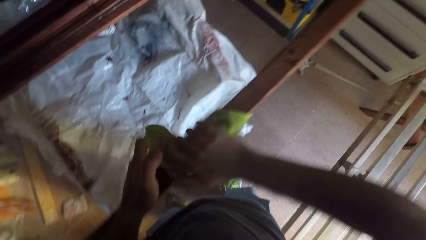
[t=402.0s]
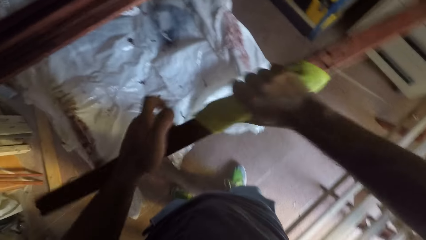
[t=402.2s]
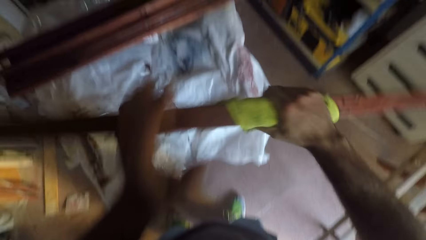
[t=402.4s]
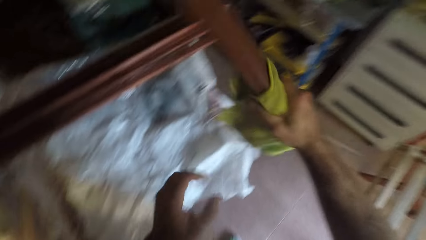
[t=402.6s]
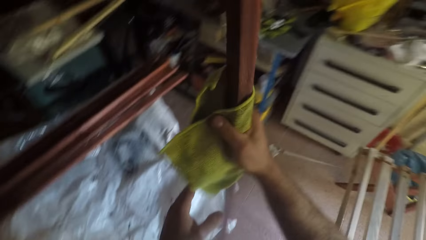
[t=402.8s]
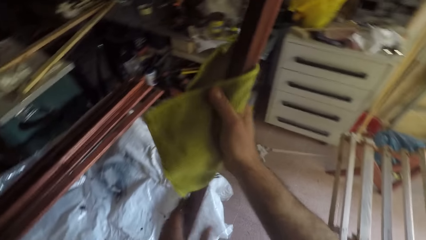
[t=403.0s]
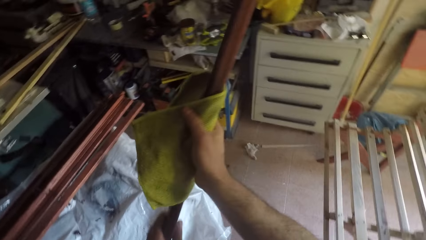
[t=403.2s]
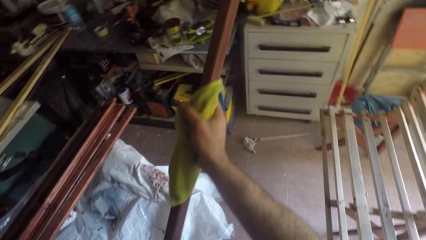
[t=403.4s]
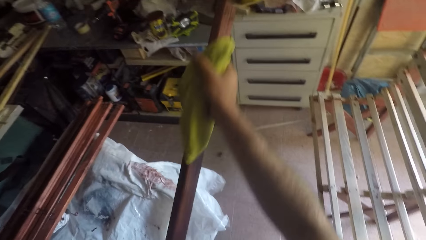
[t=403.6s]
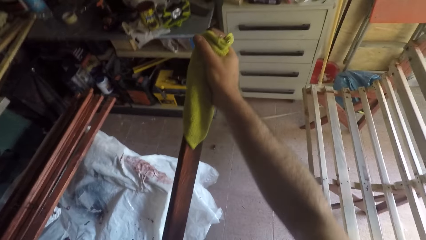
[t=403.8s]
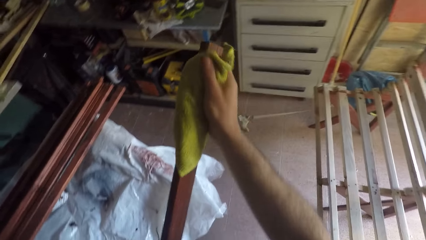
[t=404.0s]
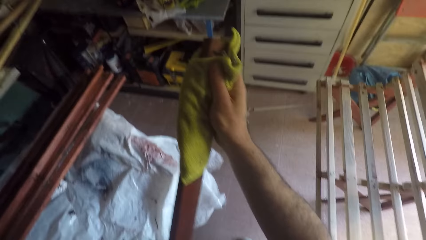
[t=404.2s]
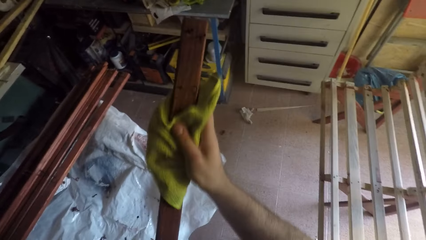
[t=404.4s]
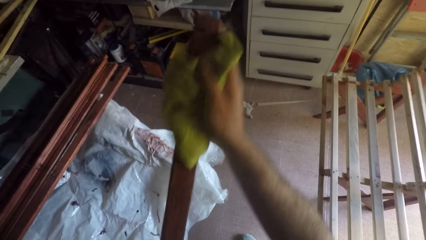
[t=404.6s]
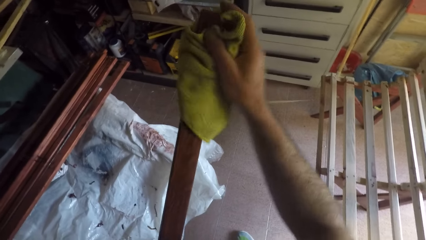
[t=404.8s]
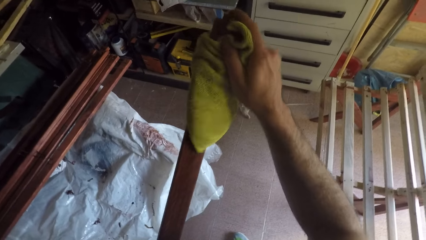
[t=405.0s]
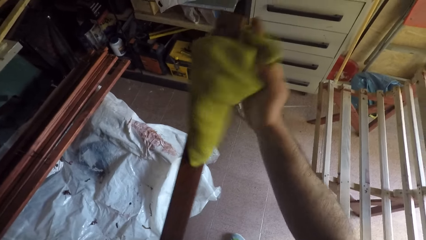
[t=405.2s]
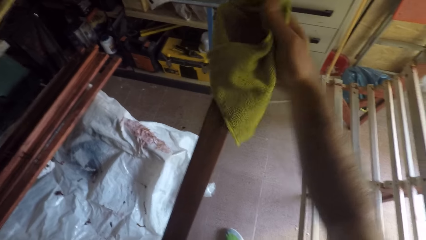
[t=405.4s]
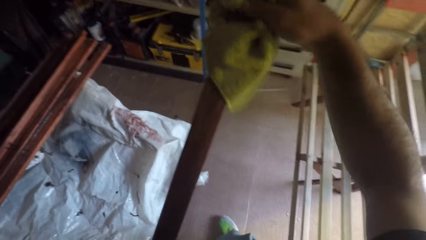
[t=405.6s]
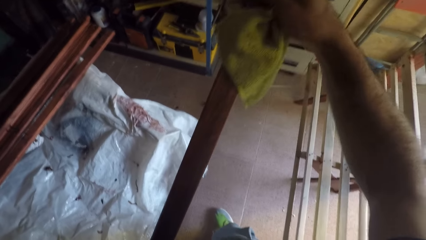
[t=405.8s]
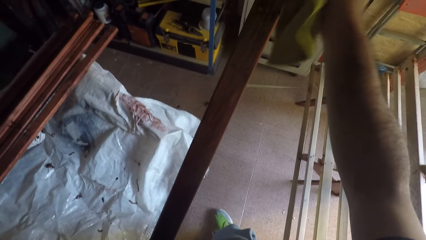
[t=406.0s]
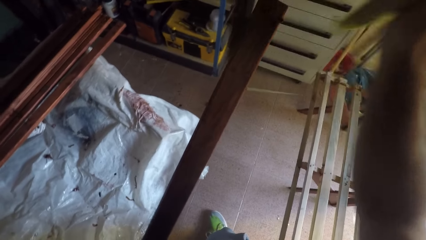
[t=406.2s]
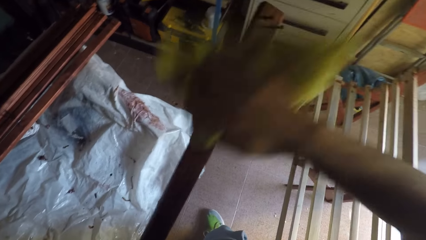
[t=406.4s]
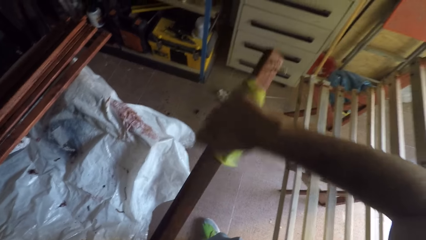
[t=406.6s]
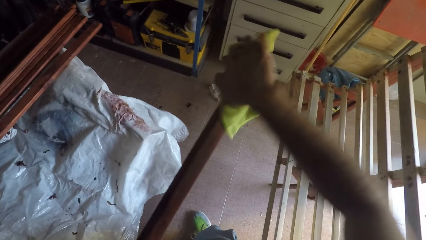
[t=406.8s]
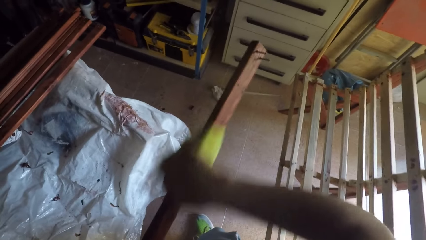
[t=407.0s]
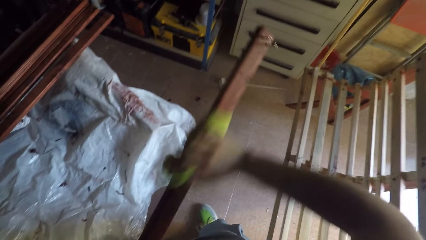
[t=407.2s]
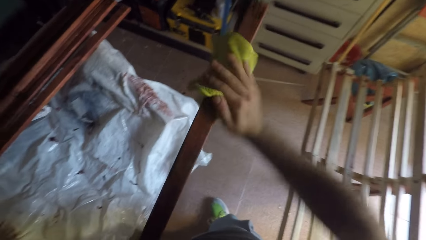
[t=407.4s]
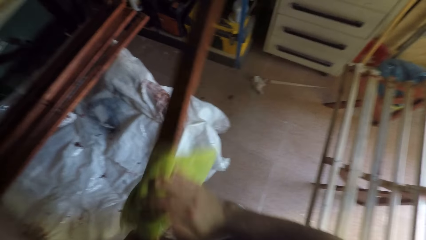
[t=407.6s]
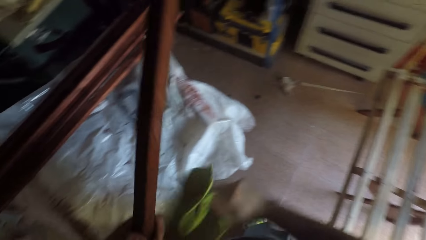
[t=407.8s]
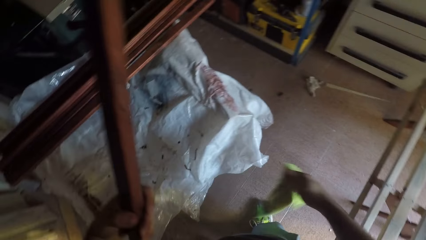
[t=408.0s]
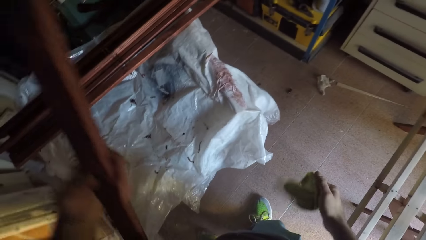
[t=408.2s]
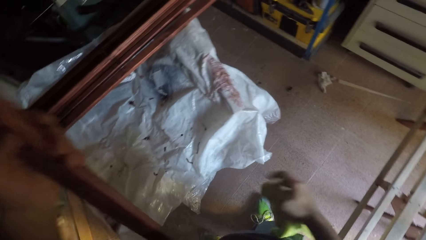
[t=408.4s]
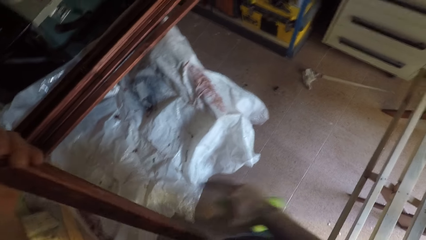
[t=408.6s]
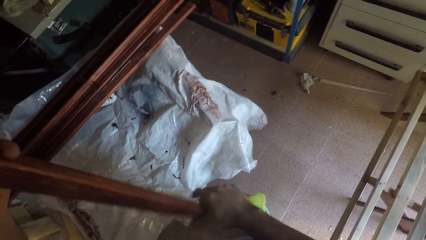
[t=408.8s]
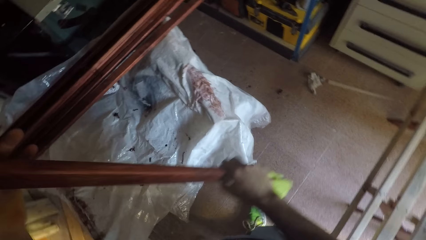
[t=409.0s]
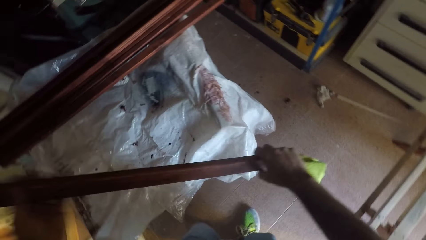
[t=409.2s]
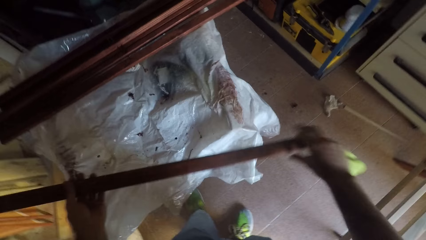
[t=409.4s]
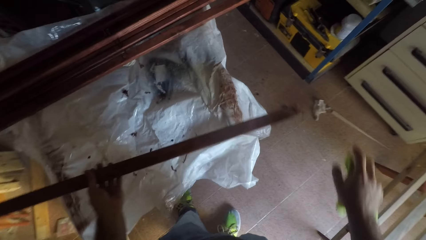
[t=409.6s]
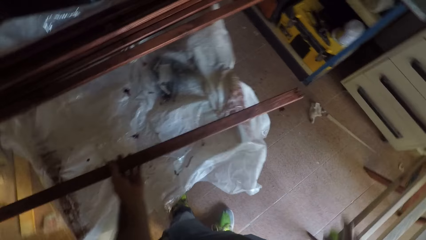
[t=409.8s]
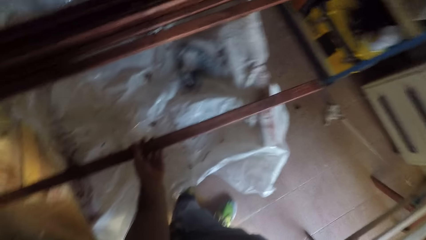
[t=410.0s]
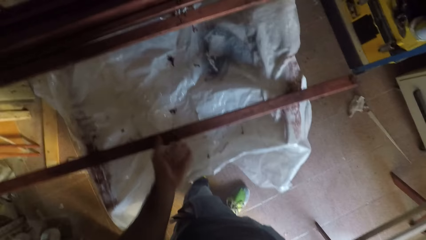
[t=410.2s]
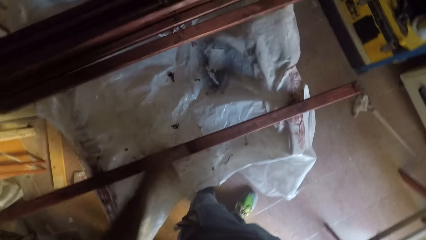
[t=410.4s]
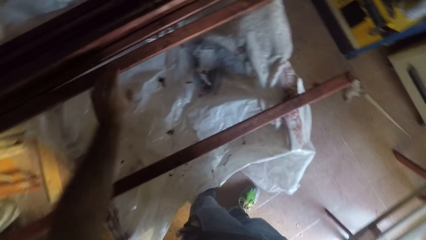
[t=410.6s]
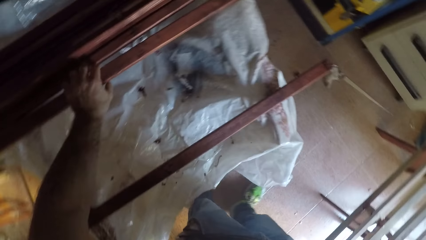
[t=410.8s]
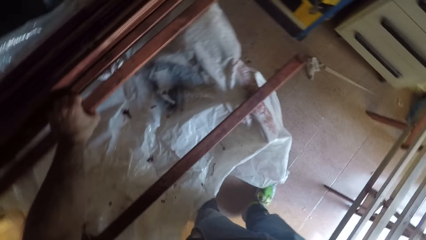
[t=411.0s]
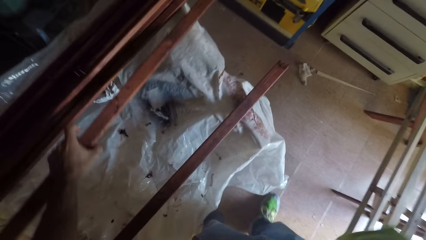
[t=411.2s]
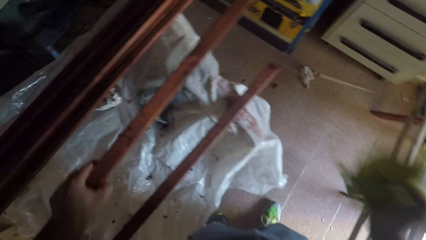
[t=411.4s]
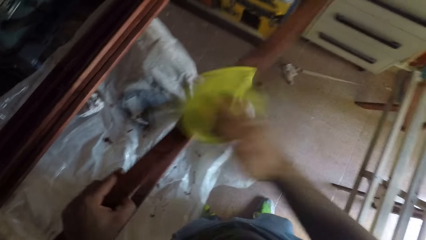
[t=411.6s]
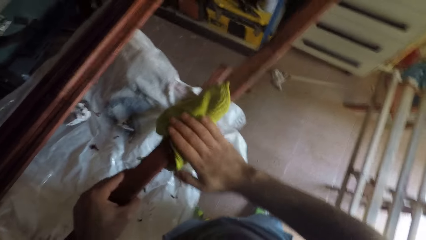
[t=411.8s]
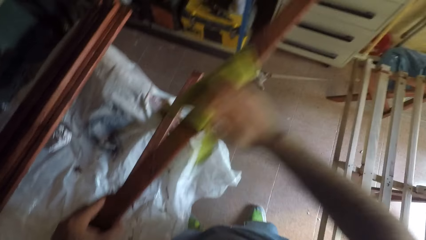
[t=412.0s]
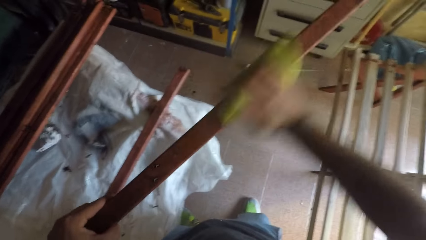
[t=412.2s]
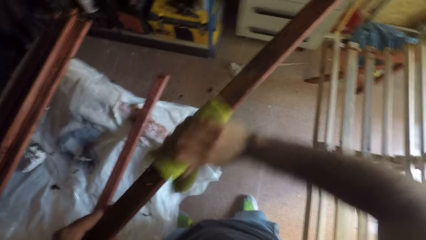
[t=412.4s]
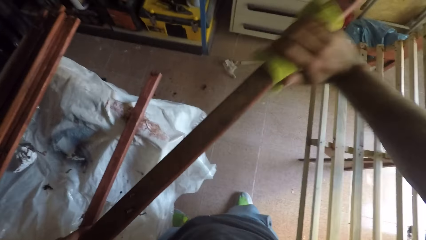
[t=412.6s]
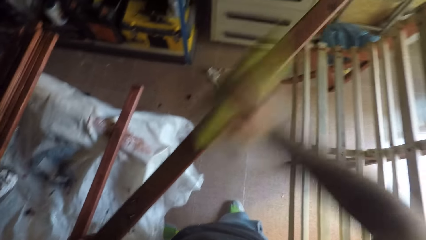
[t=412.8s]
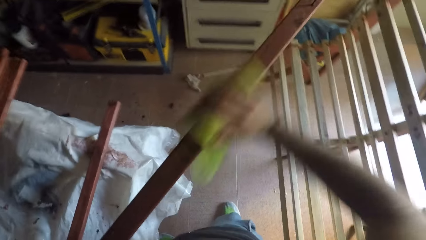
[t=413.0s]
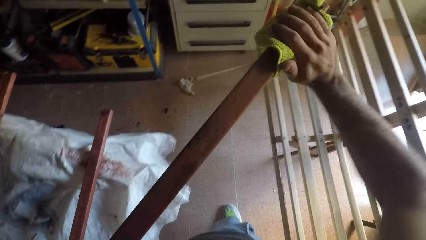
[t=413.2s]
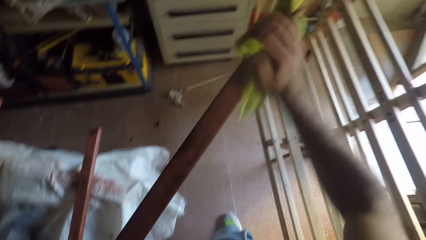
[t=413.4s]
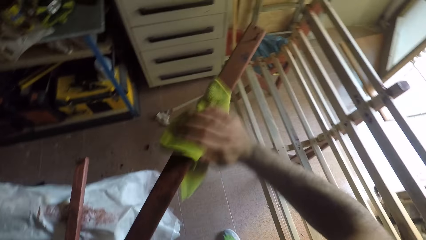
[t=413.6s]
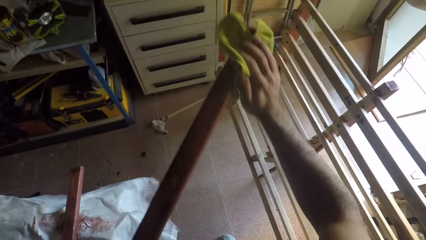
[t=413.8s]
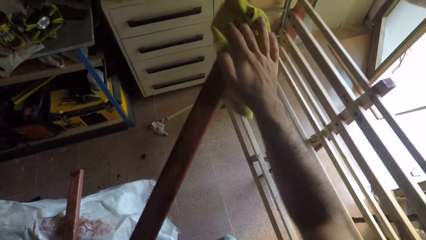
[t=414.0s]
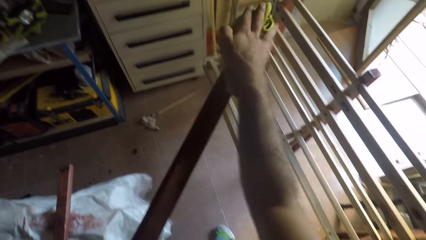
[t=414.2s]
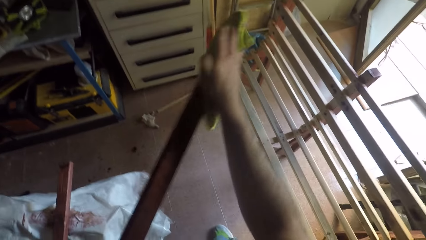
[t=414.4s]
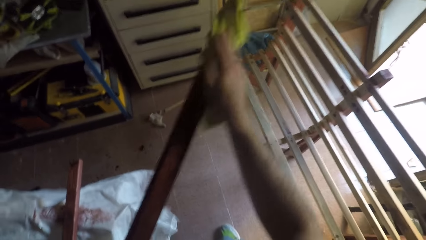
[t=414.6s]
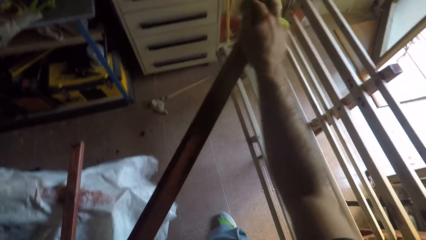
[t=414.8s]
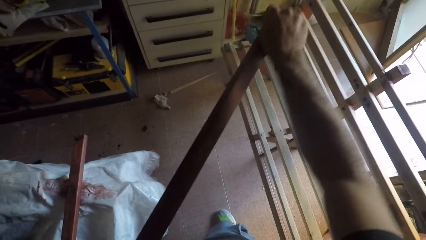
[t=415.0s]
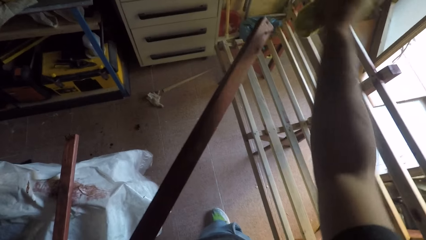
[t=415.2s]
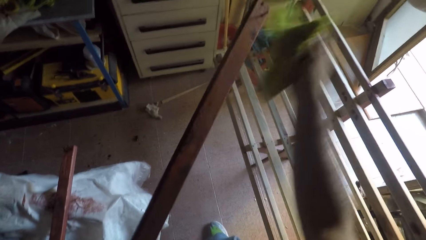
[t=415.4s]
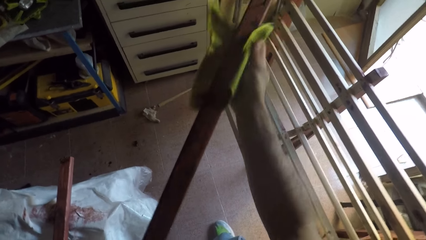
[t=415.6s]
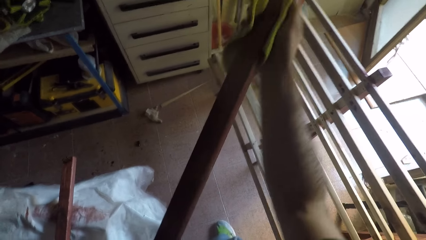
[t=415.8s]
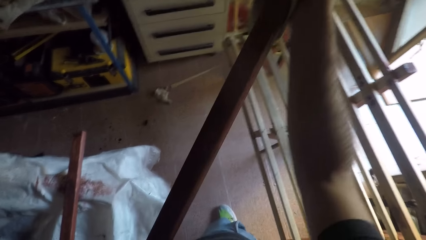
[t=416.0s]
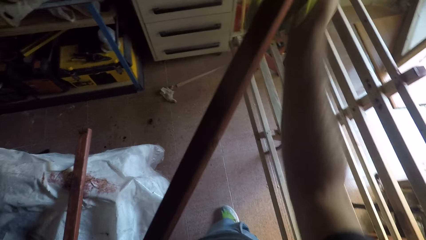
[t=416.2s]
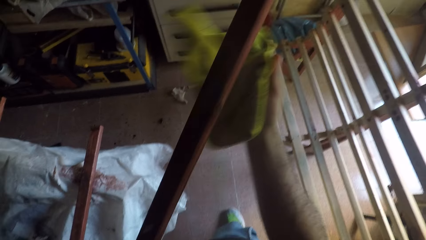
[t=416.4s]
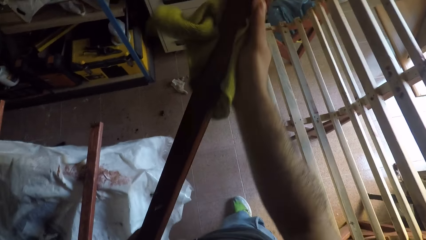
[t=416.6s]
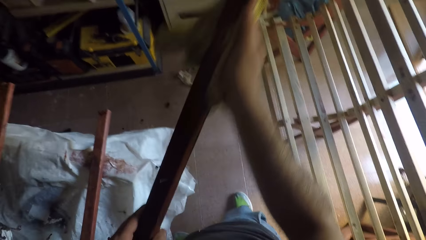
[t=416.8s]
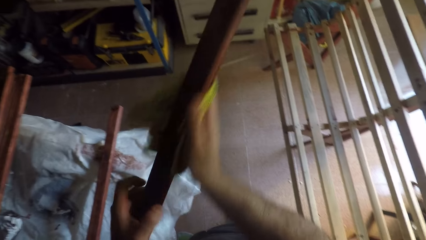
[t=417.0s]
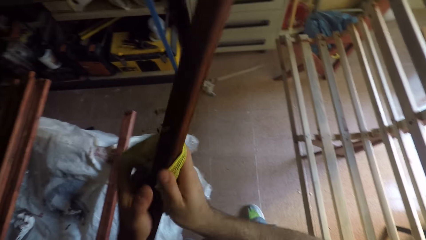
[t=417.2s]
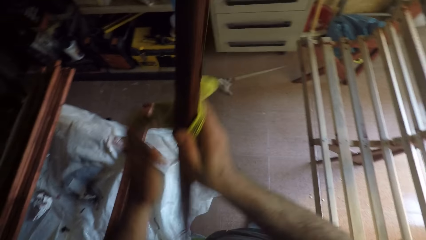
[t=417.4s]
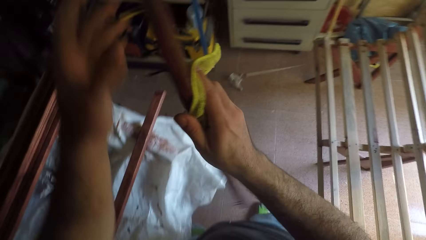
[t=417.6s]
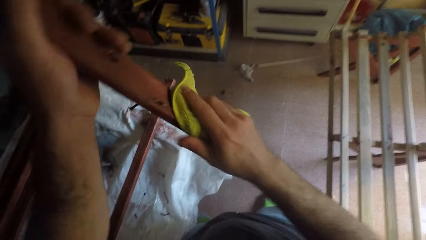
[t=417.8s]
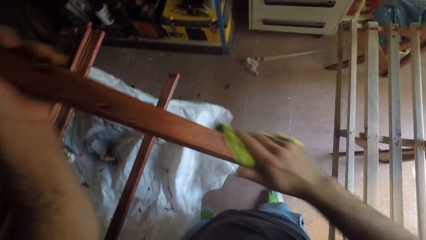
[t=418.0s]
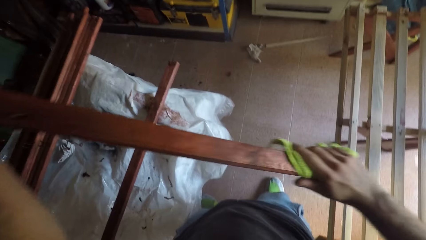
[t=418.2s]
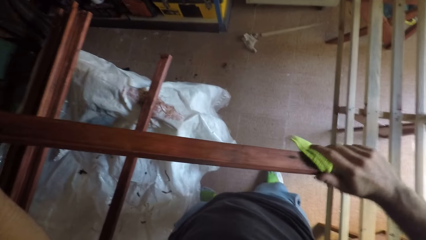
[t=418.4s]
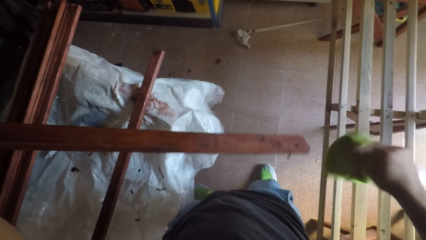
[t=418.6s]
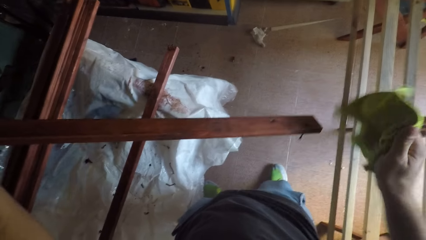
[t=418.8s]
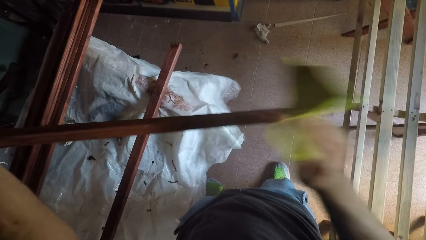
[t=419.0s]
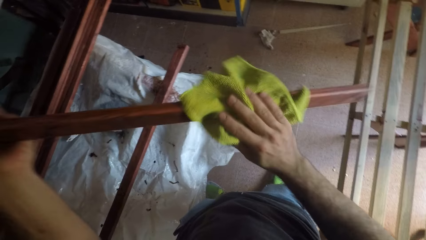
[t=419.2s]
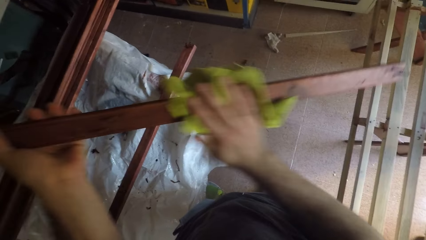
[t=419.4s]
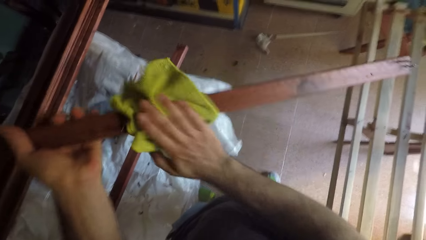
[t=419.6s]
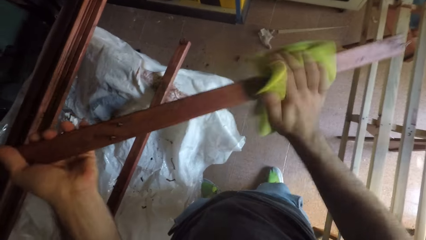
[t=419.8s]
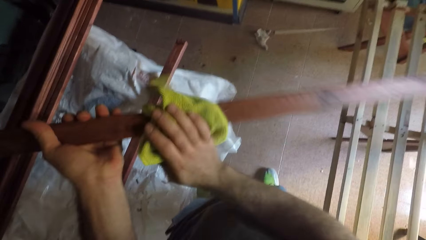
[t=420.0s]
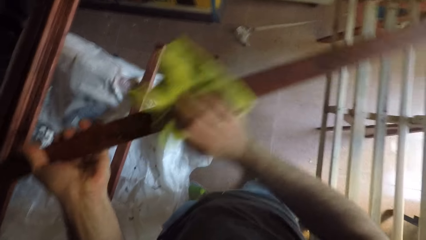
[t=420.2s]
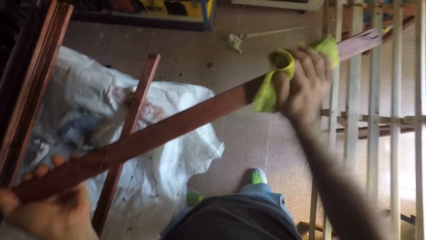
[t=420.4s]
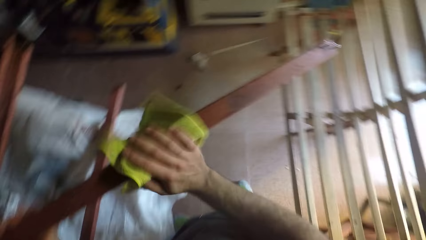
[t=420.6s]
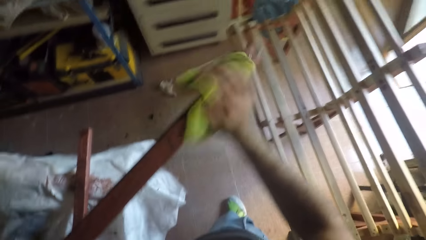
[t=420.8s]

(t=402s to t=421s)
The camera wearer turns the wooden stick. They clean the wooden stick with the cloth. They hold the wooden stick with both hands. They drop the wooden stick on the workbench. They pick up a wooden stick from the workbench. They clean the wooden stick with the cloth. They turn the wooden stick.
